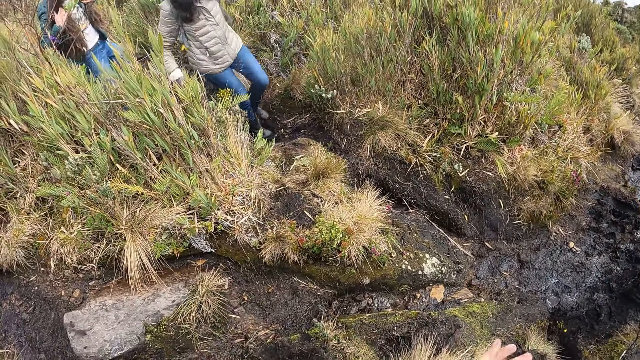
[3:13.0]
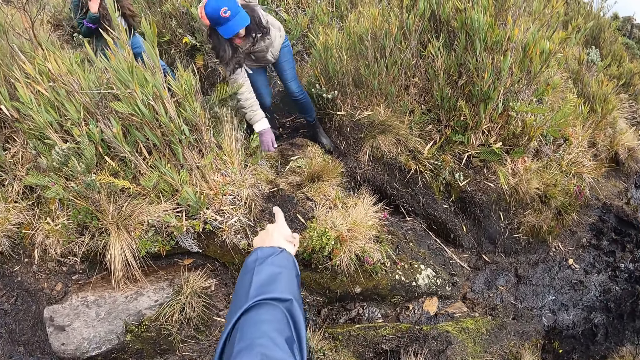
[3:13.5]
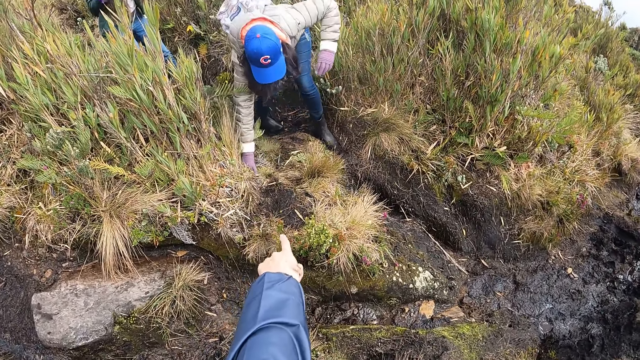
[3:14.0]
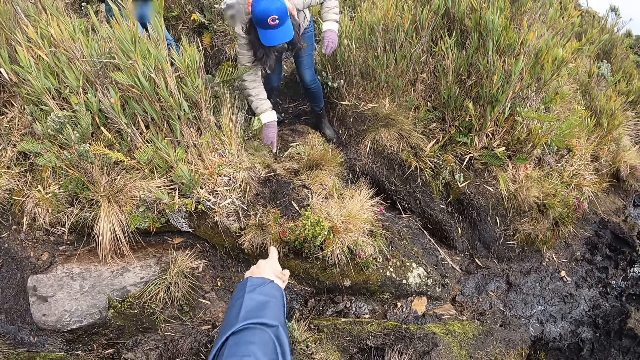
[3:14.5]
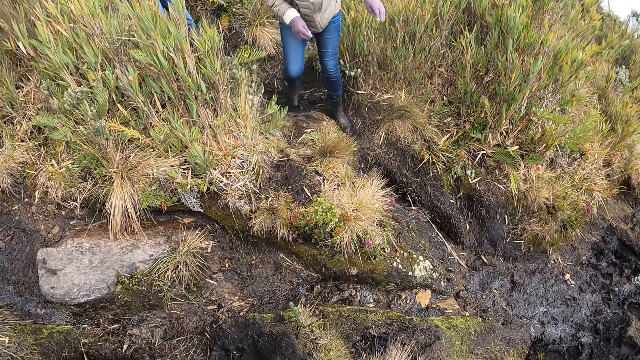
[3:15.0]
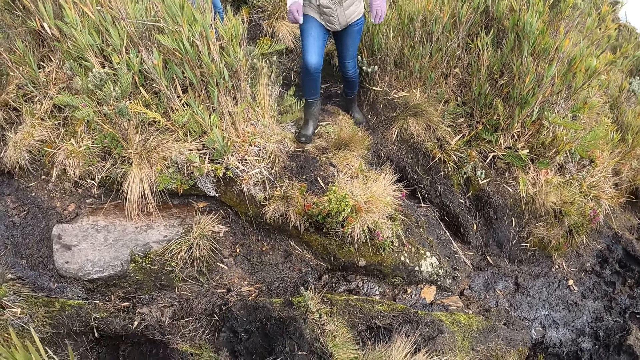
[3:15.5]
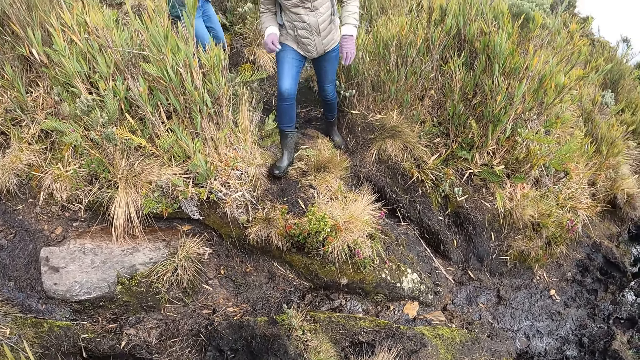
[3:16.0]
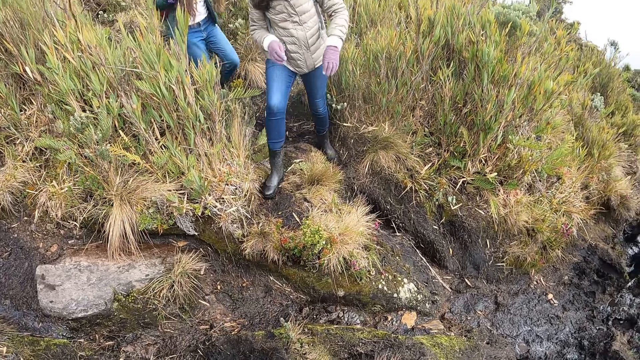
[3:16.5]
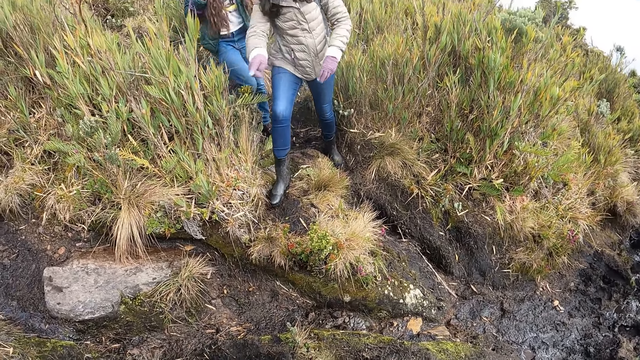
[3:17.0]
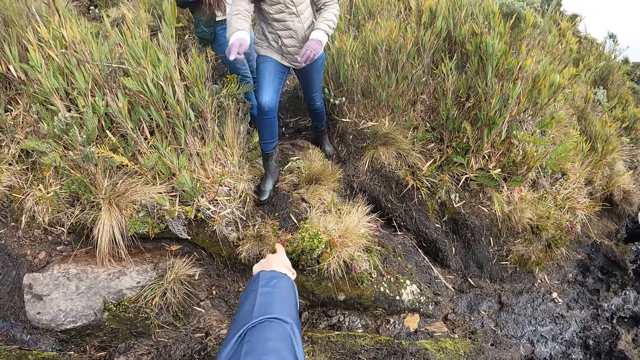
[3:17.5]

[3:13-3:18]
The camera wearer points aside. A woman touches the ground with her right hand. She stands up and steps on the grass. The camera wearer points at the grass.

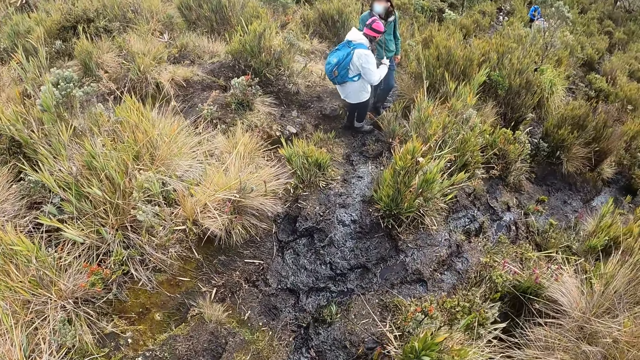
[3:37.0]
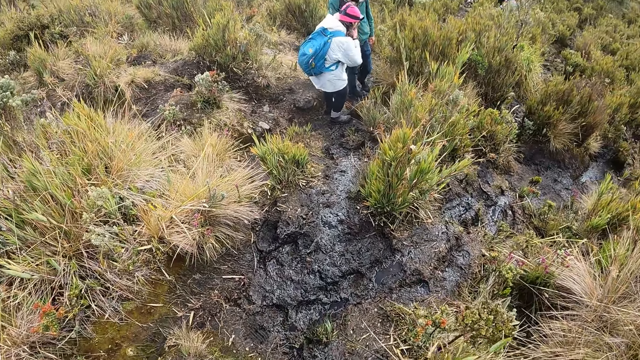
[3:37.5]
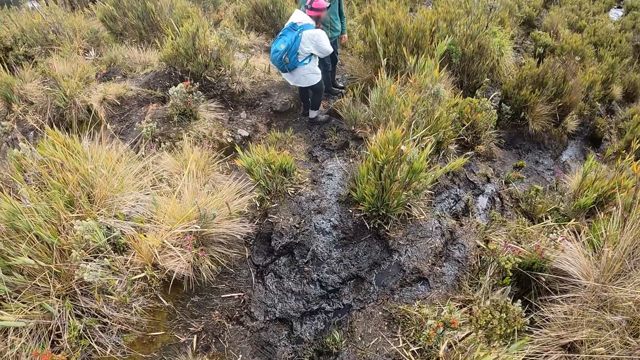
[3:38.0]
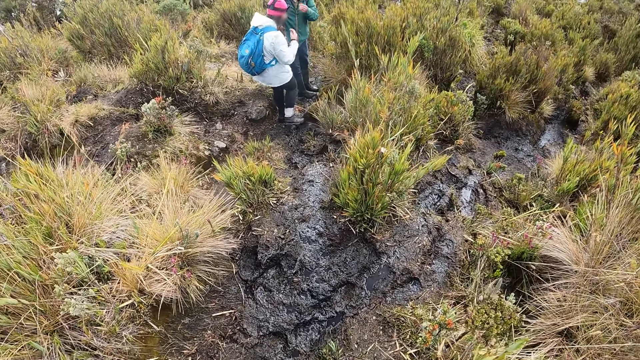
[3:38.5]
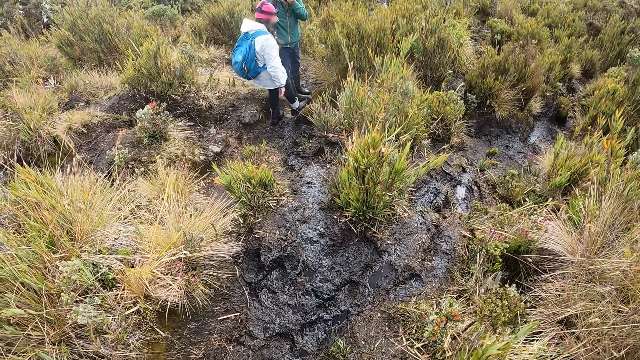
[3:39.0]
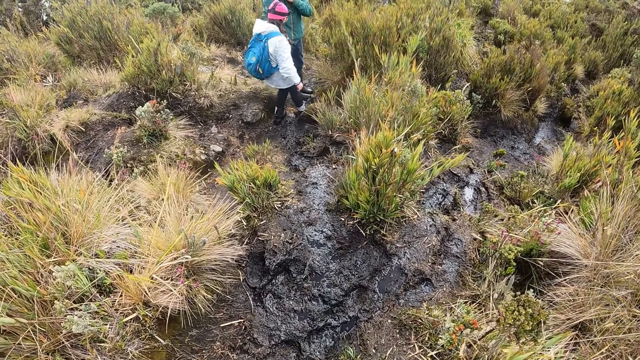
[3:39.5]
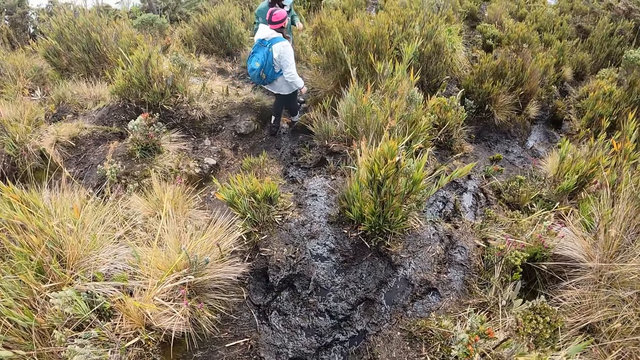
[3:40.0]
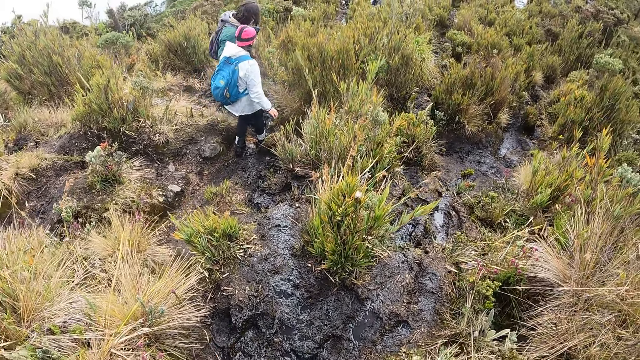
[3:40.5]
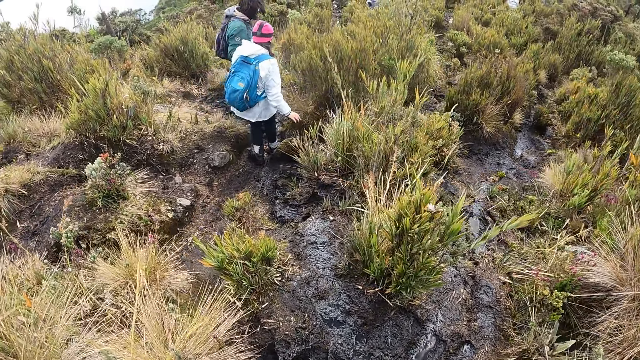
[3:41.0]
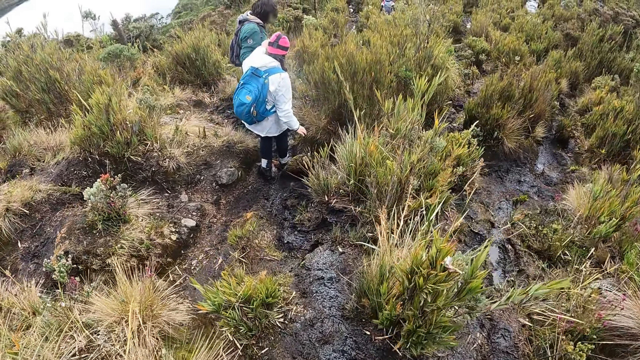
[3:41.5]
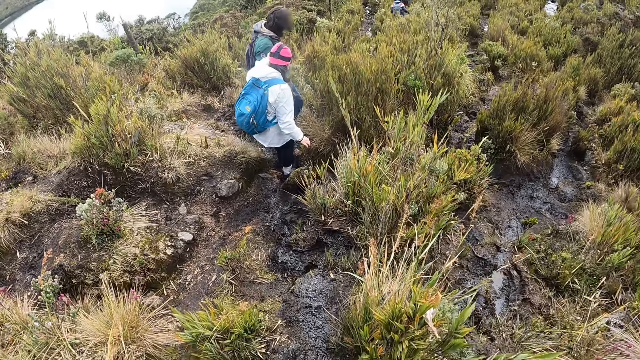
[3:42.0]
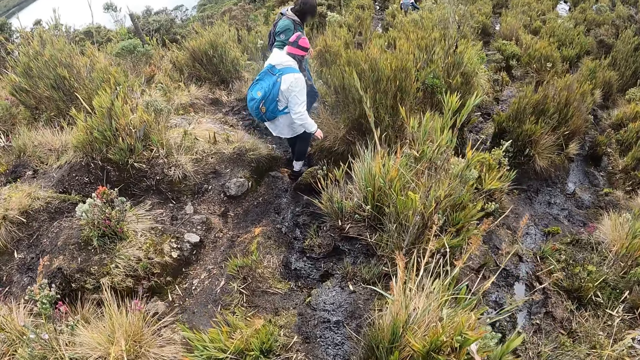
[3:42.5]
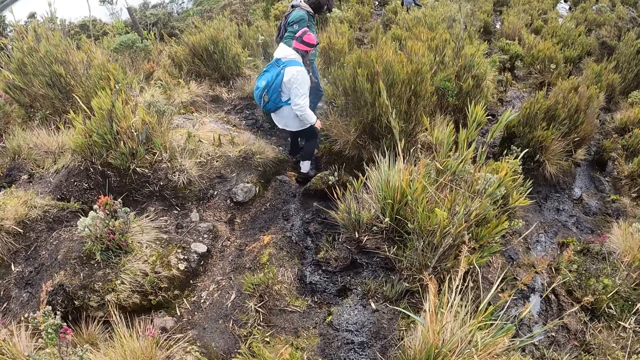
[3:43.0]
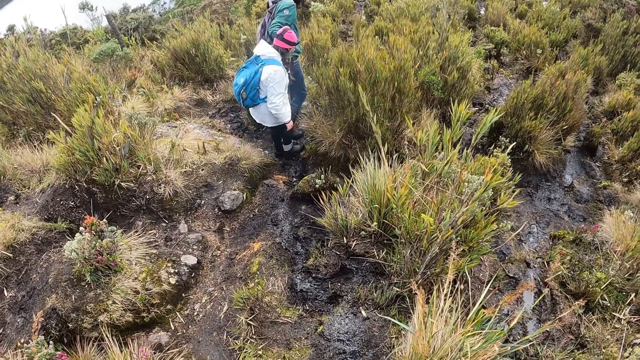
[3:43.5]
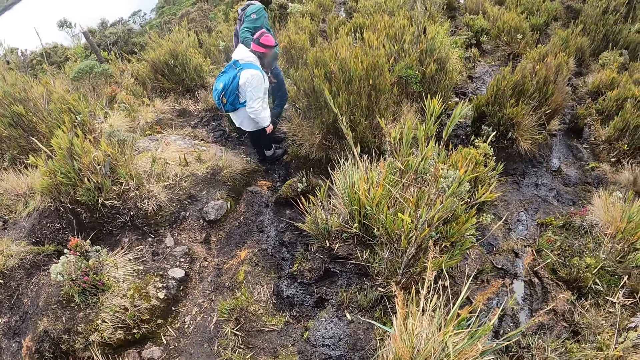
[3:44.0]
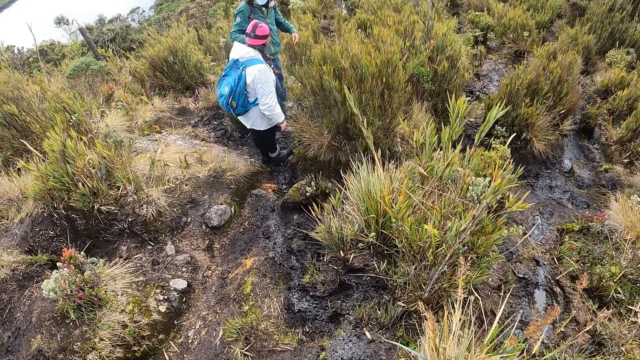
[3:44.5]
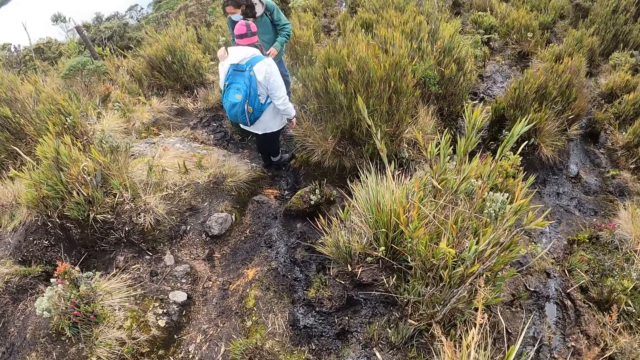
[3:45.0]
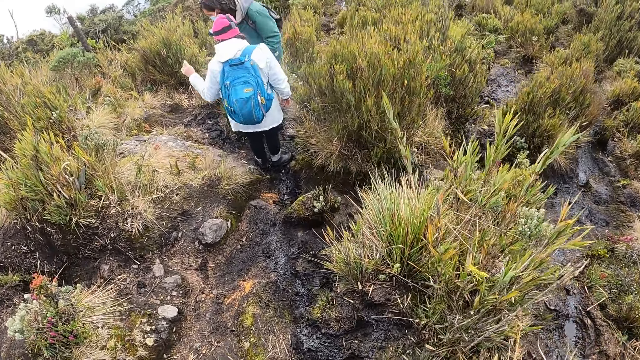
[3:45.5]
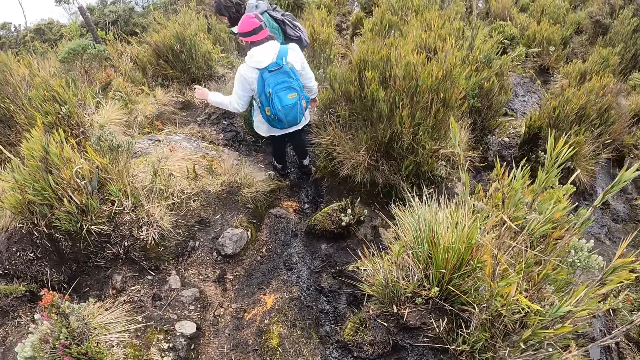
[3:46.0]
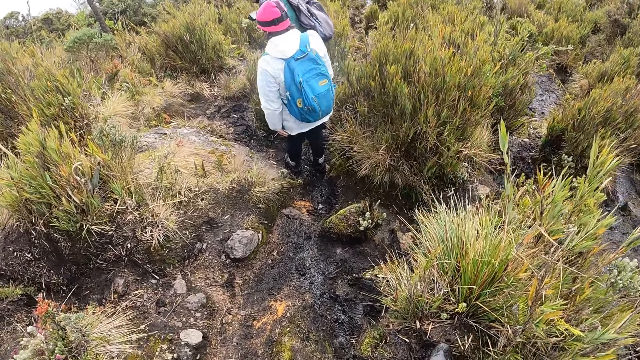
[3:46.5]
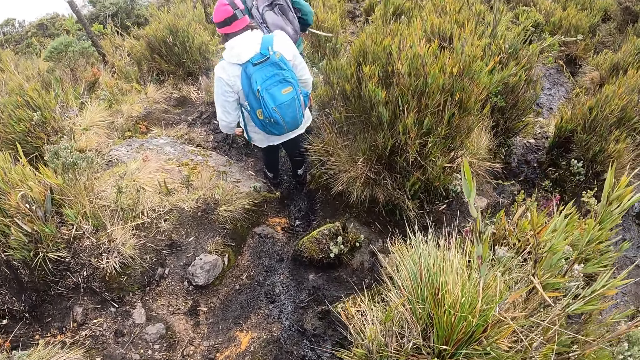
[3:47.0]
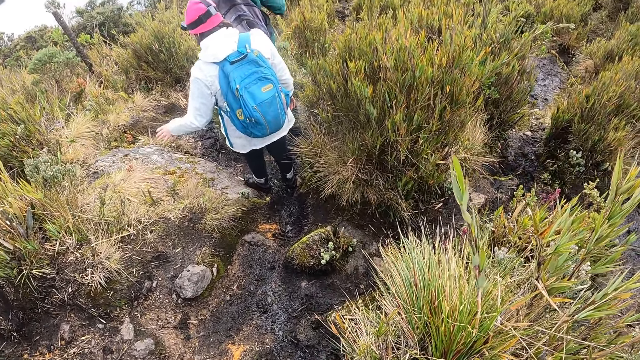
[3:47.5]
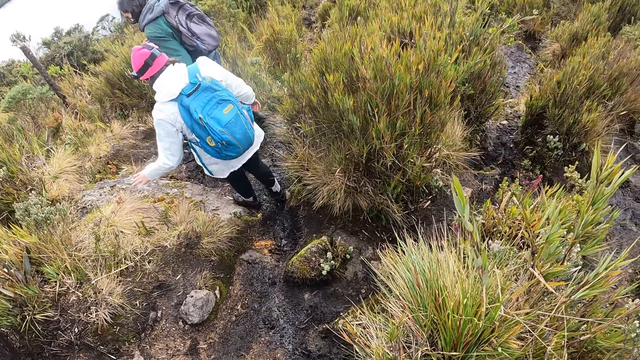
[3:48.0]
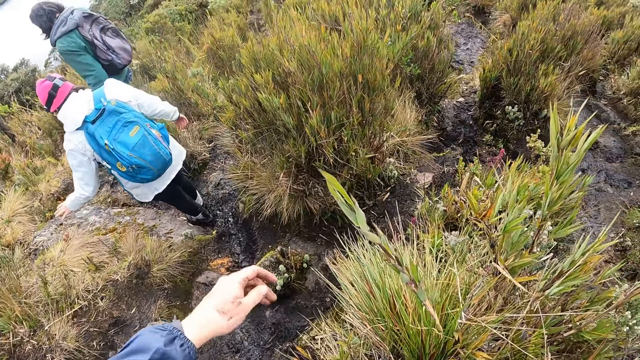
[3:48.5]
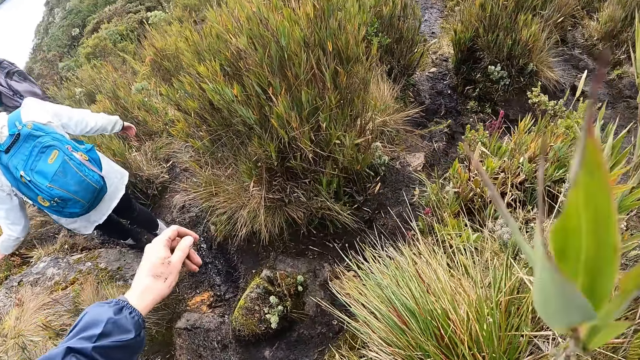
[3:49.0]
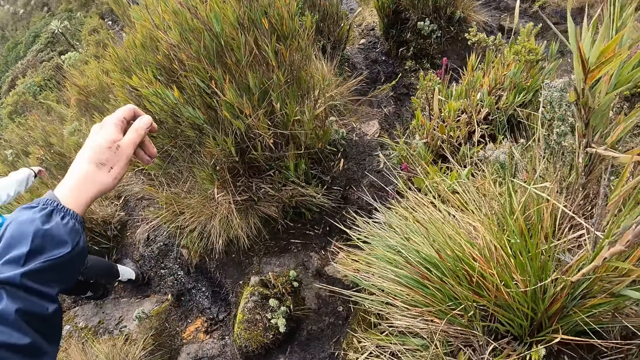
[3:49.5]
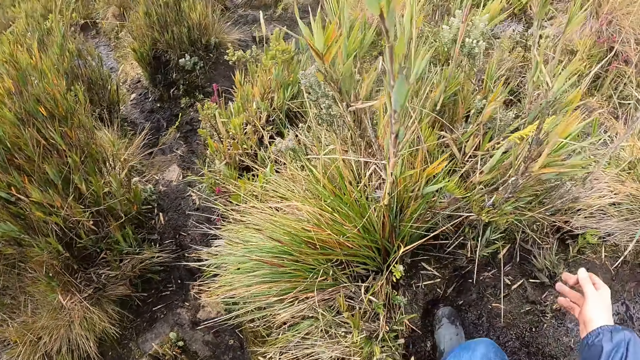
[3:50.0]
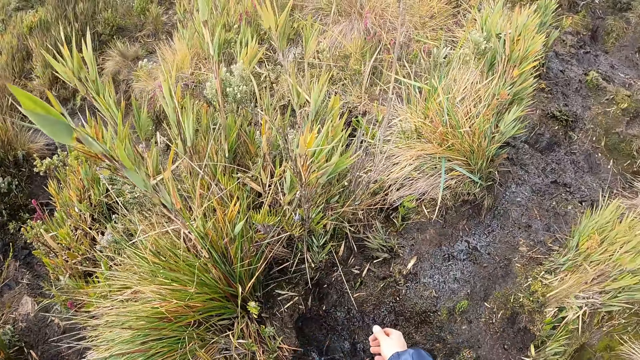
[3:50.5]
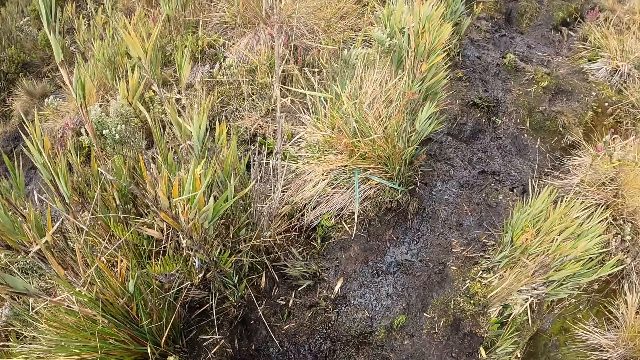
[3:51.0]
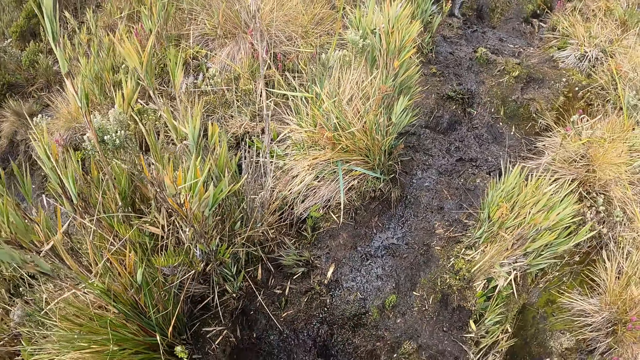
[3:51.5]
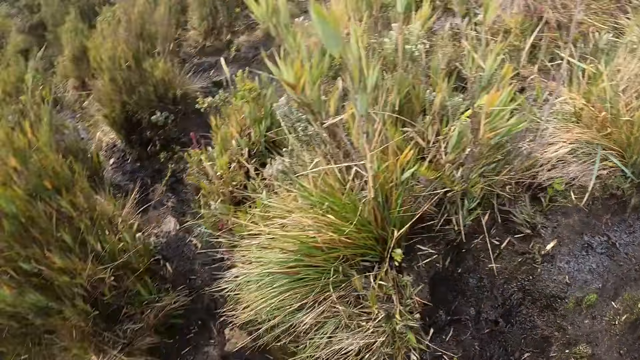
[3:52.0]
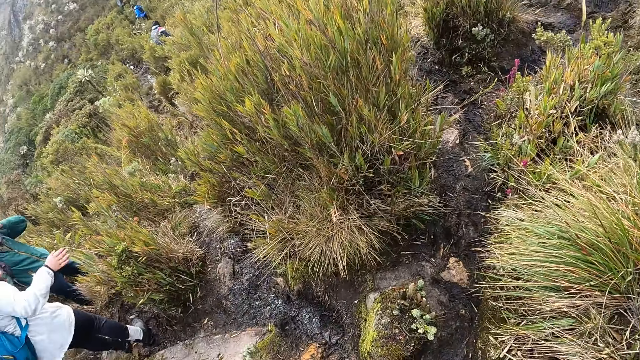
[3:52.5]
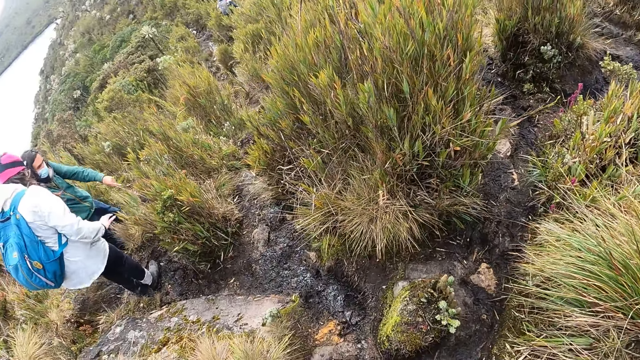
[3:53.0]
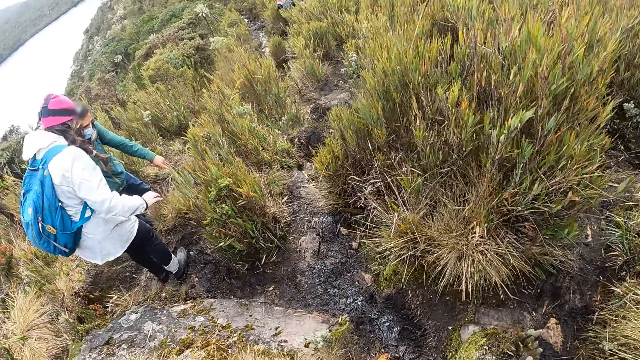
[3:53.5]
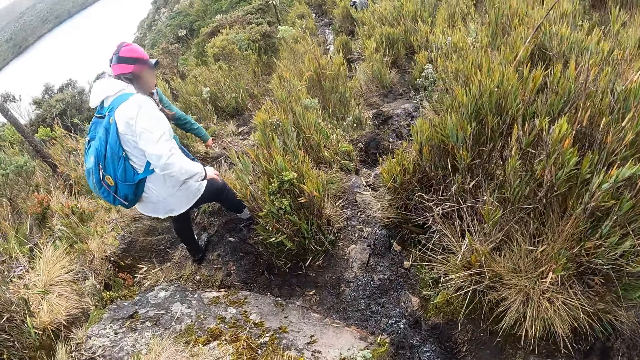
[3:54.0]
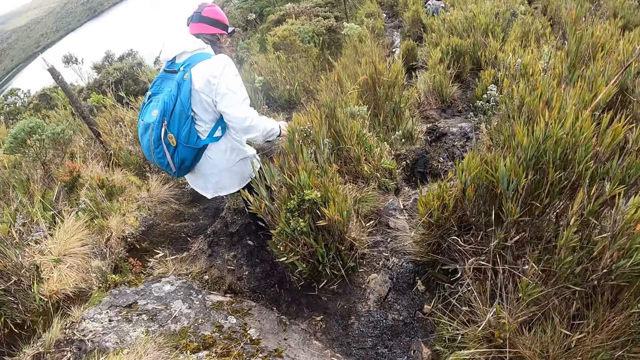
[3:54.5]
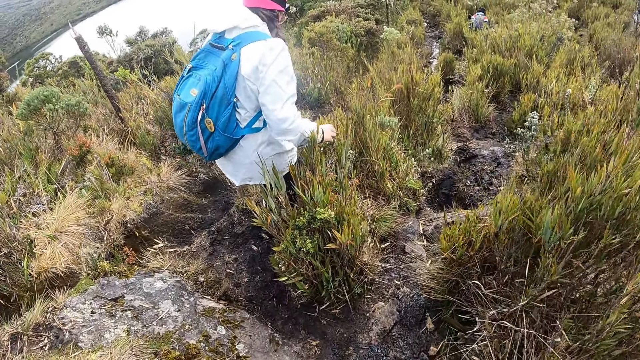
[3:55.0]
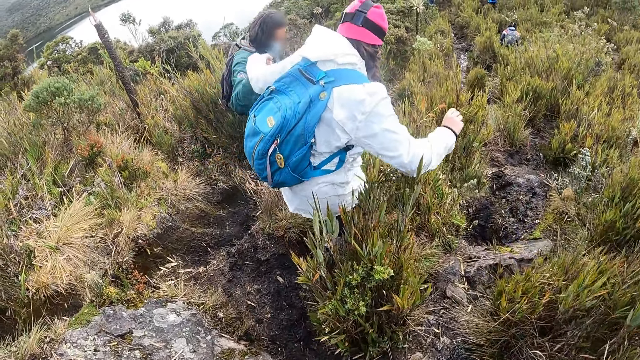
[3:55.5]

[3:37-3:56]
A person walks with another person. The camera wearer walks on the thicket, stretches the left hand, moves the right hand and turns around. The first person walks with a third person.
